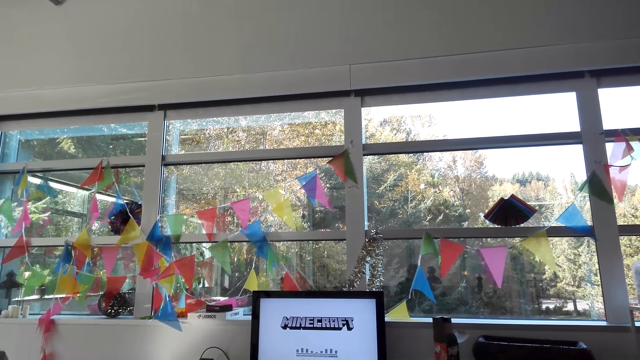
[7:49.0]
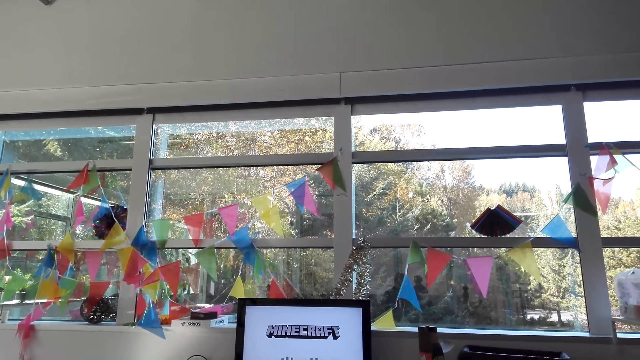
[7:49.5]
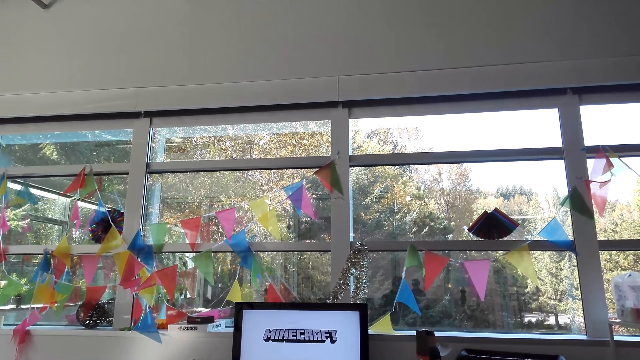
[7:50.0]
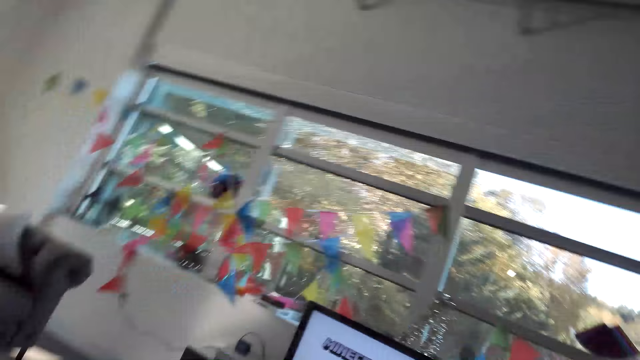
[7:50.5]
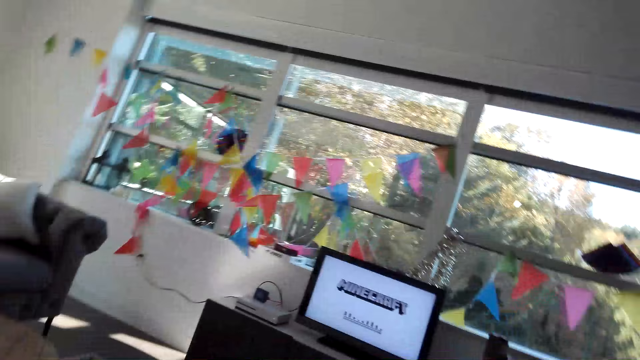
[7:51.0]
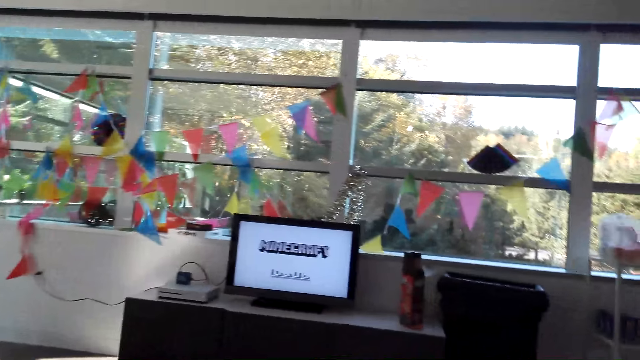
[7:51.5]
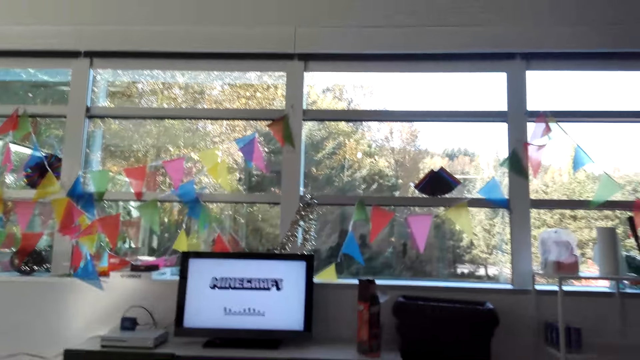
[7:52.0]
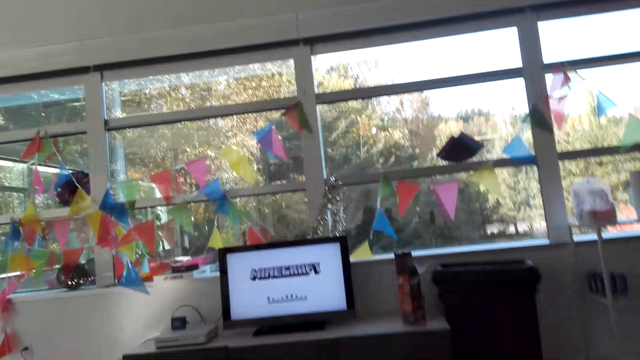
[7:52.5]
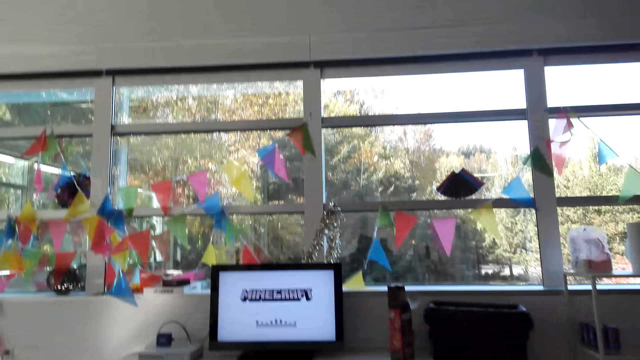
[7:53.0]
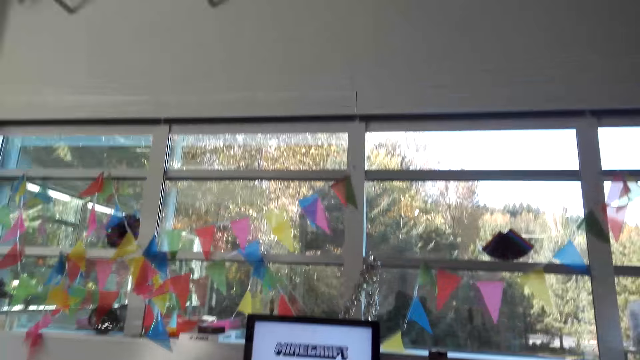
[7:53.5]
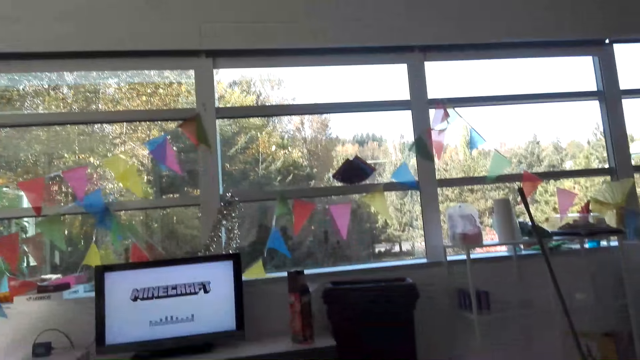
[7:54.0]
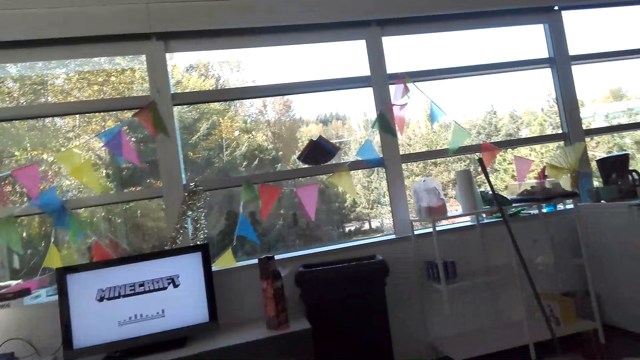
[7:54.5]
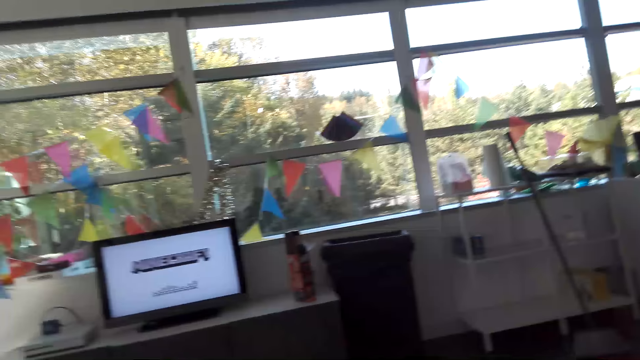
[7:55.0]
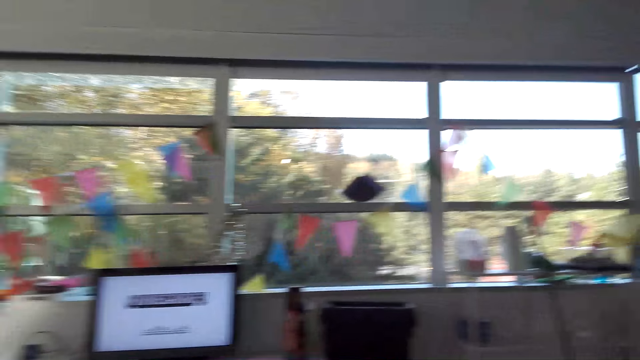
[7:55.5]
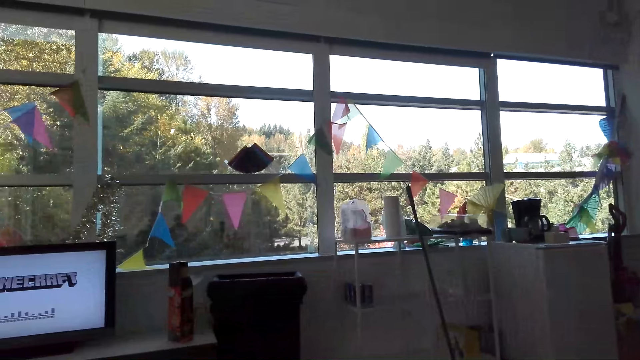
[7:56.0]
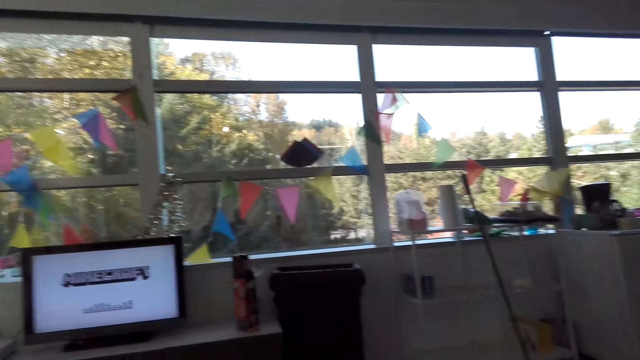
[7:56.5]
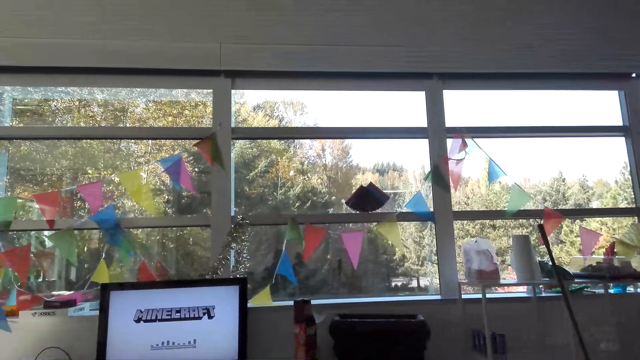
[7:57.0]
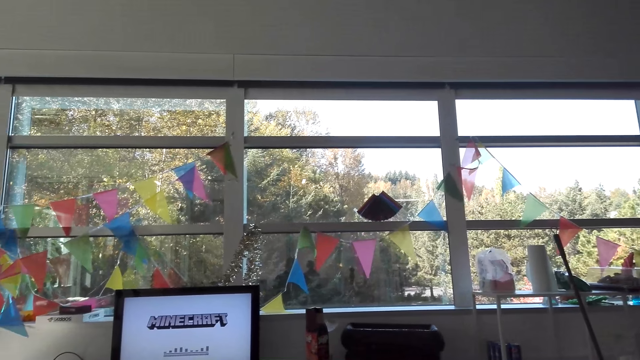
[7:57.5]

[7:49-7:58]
The camera wearer dialogues with a person.

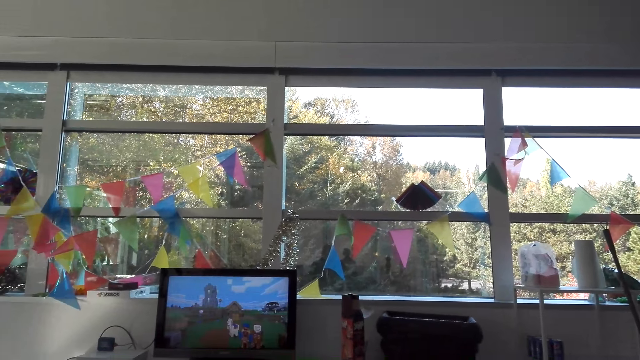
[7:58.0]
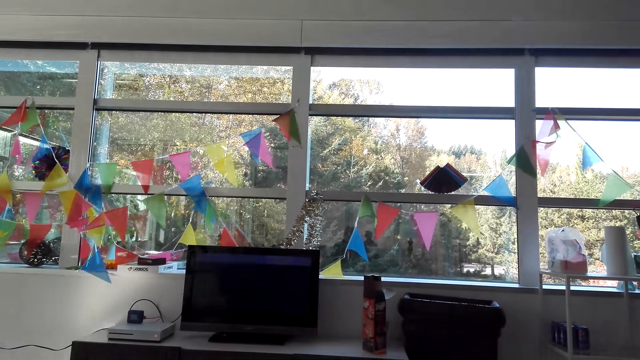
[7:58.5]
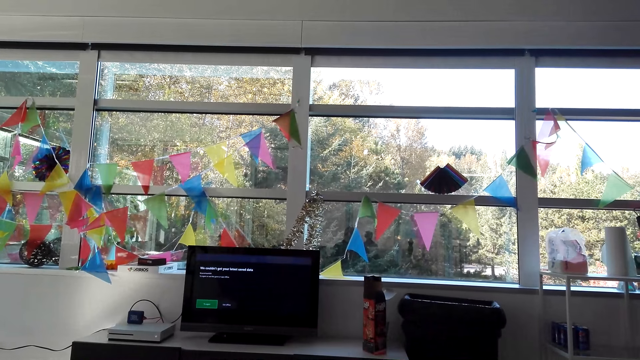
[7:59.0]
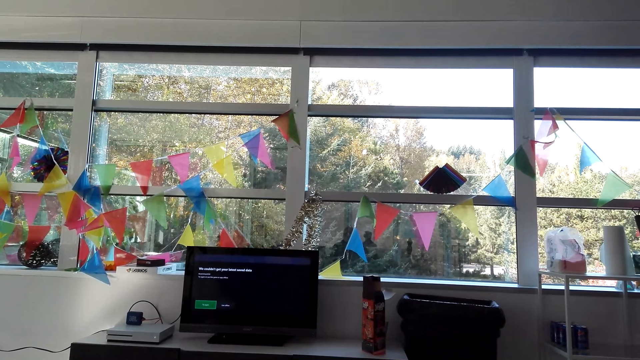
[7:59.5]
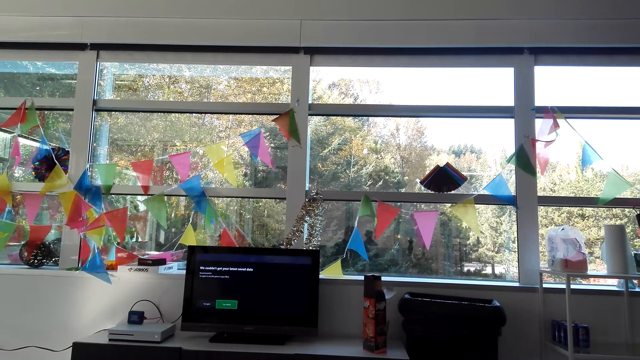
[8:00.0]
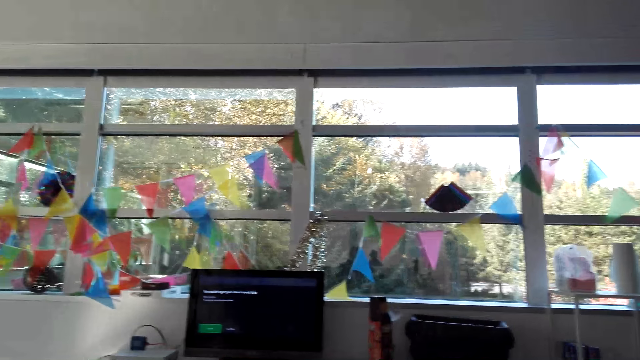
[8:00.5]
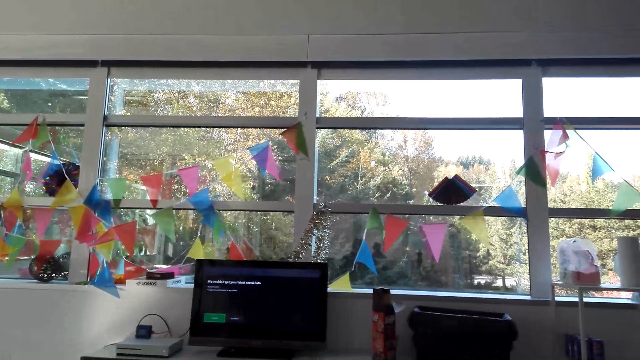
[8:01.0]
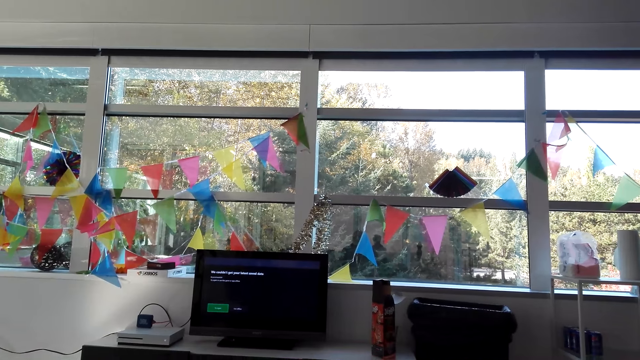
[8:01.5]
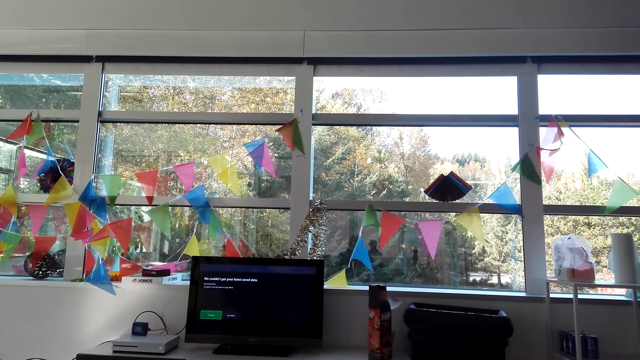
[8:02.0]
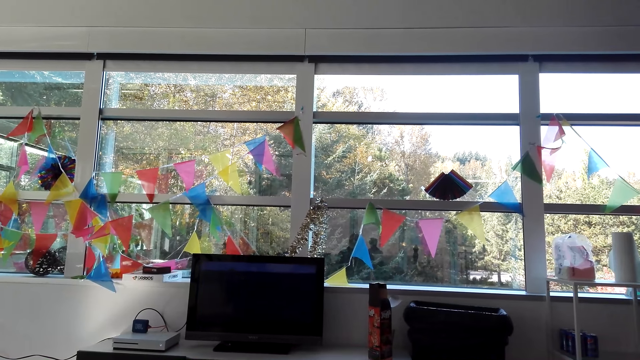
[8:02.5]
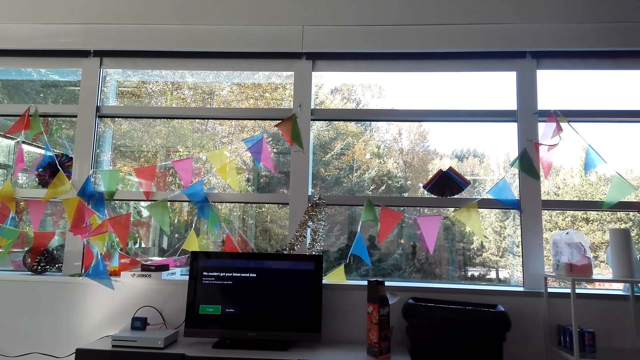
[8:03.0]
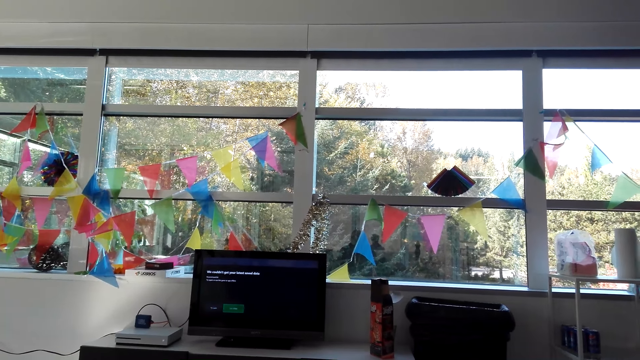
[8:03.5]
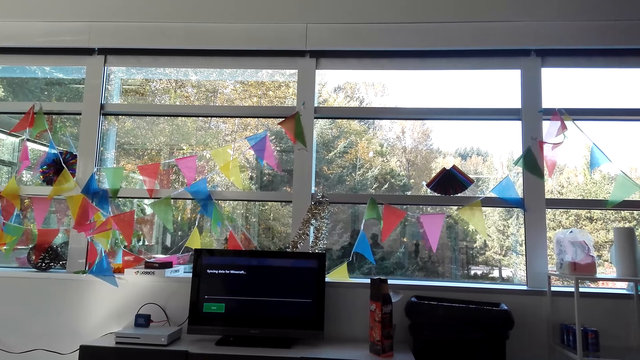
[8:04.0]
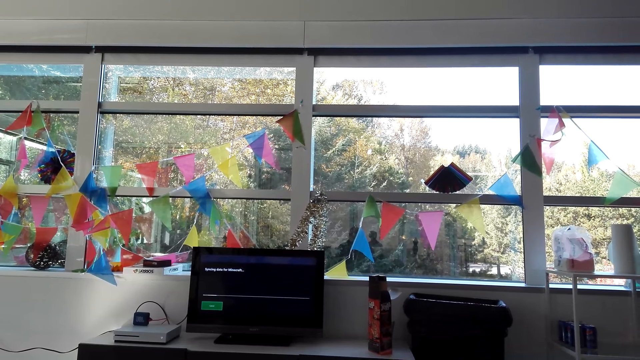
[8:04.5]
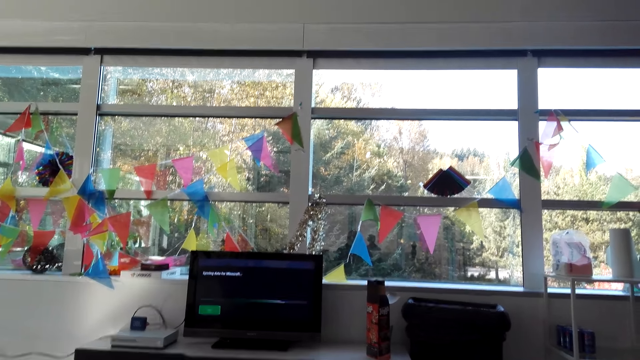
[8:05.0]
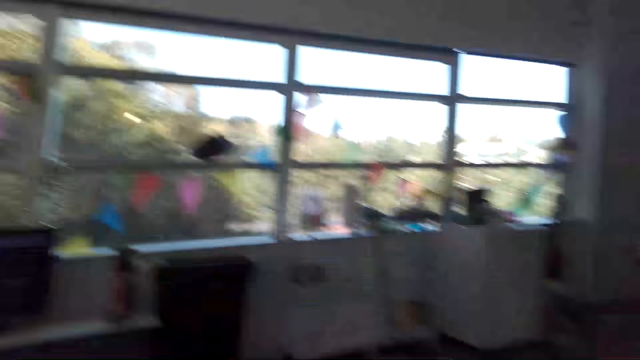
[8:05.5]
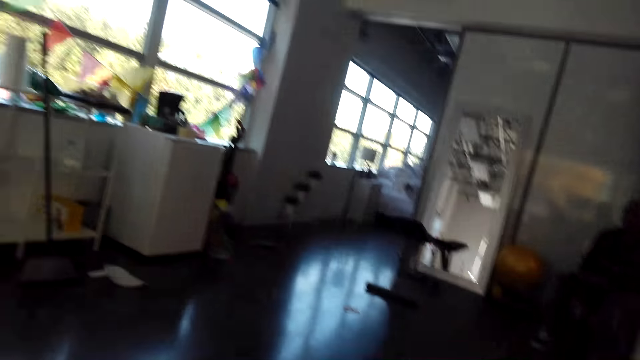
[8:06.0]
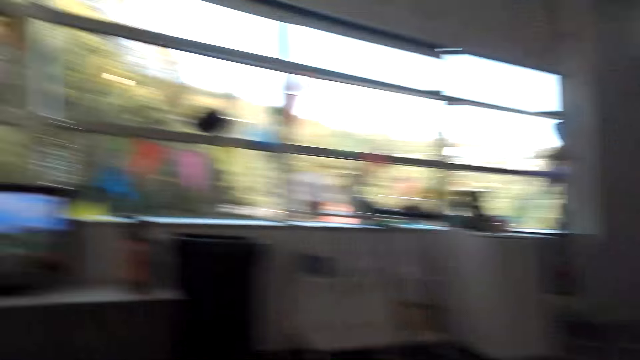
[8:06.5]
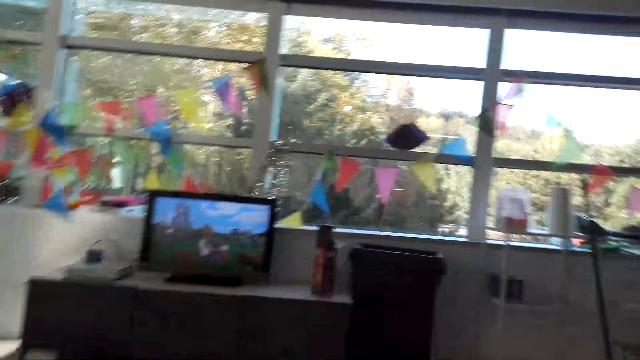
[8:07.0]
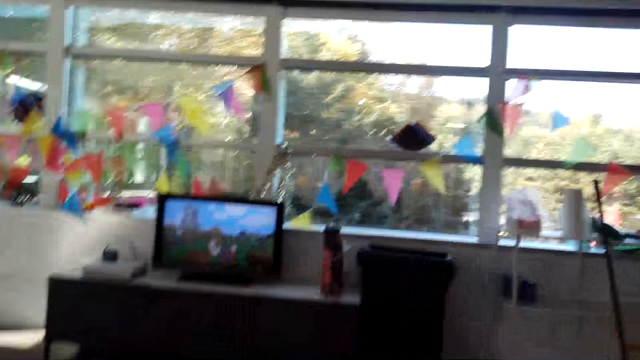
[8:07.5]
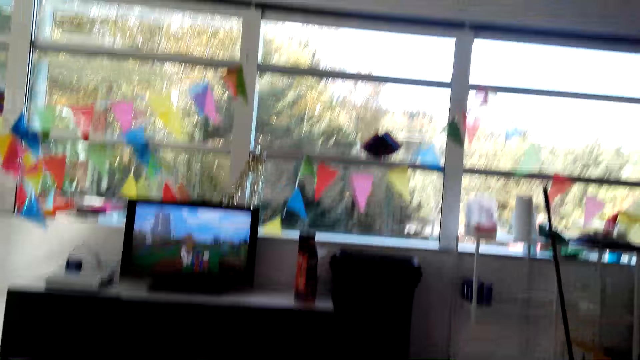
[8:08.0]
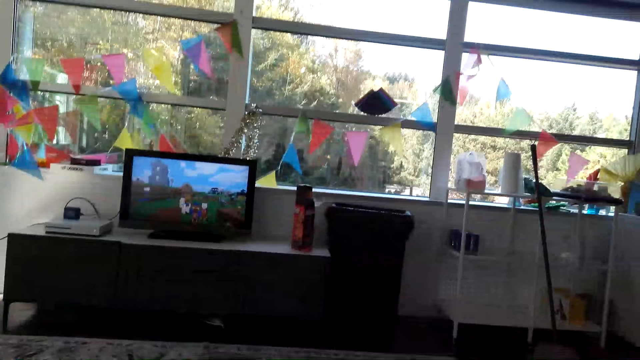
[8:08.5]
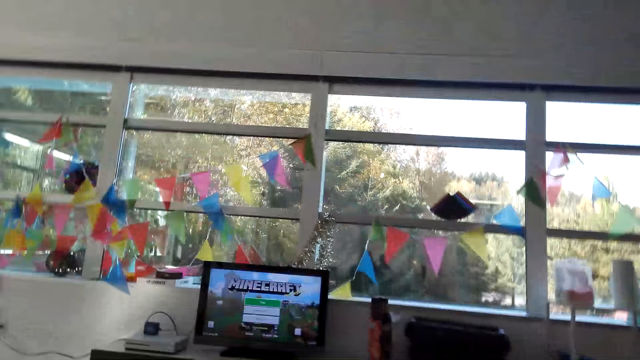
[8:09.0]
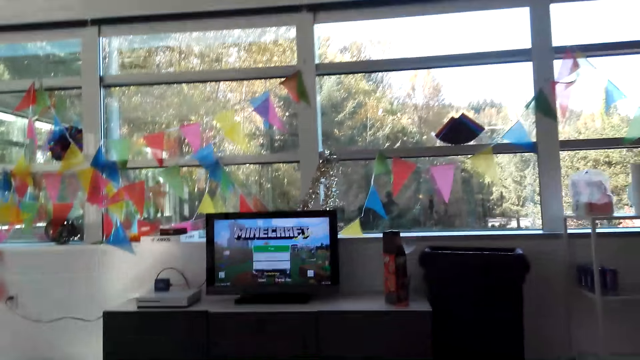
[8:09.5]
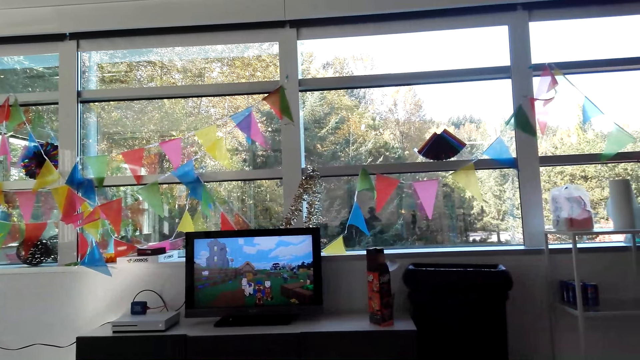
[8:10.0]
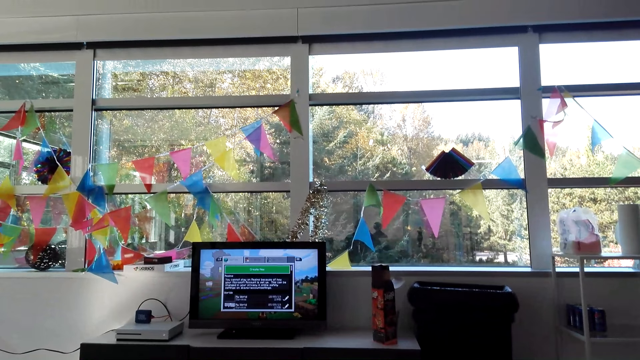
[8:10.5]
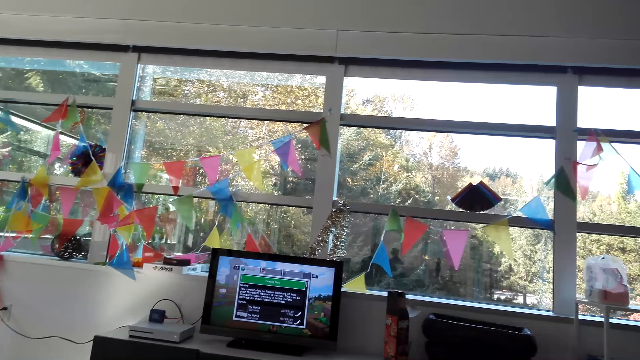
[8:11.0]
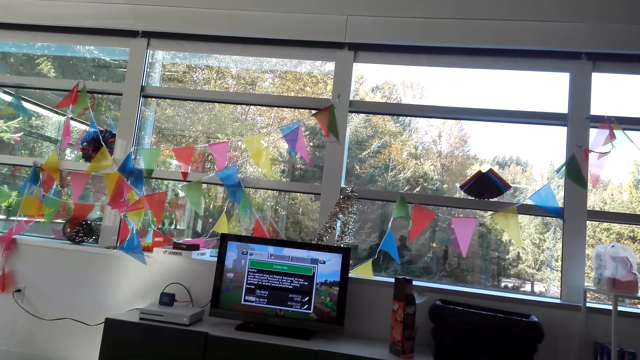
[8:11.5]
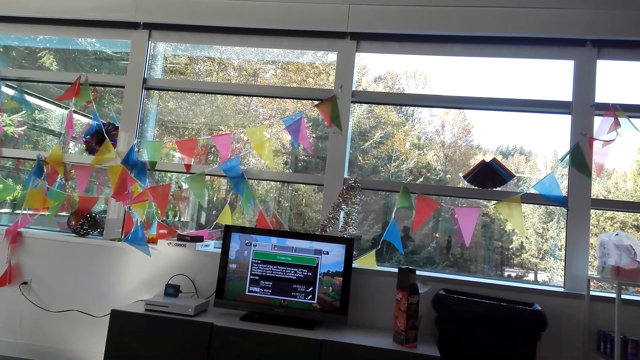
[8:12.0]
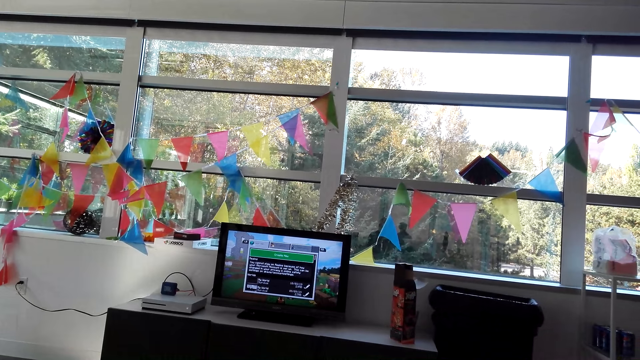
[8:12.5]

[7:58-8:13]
The camera wearer presses on the game control. They play a video game. They dialogue with a person and look around the house. They play the video game on the TV. They dialogue with the person. They press on the game control.
